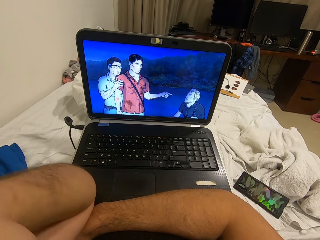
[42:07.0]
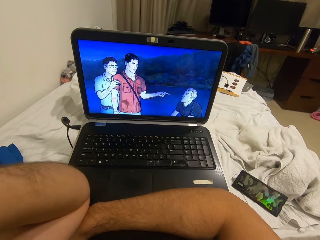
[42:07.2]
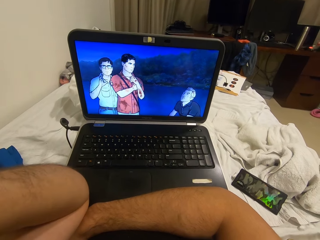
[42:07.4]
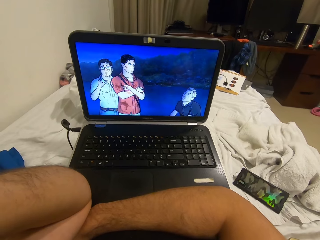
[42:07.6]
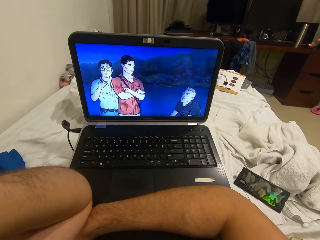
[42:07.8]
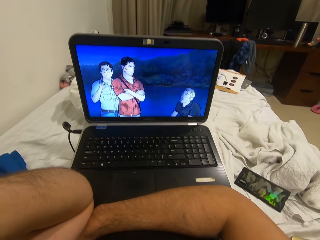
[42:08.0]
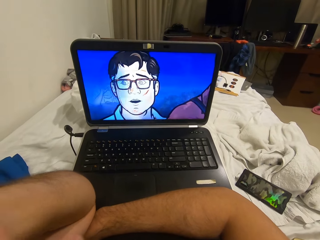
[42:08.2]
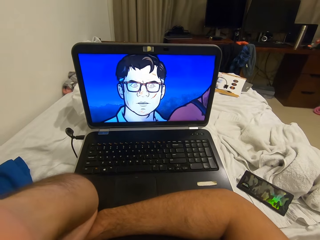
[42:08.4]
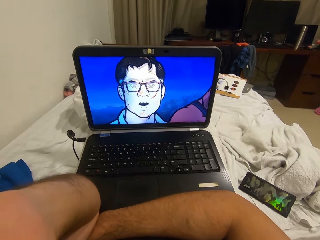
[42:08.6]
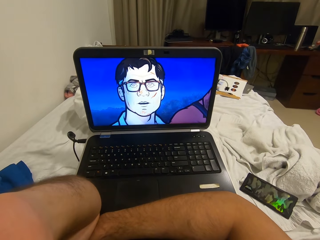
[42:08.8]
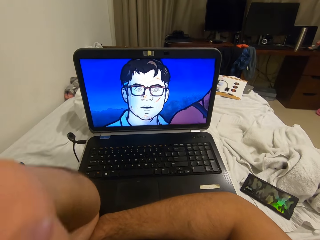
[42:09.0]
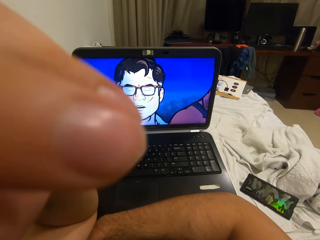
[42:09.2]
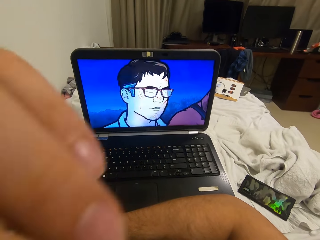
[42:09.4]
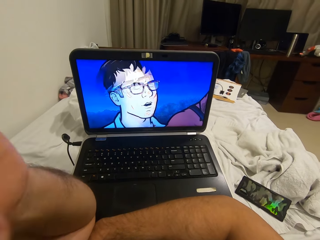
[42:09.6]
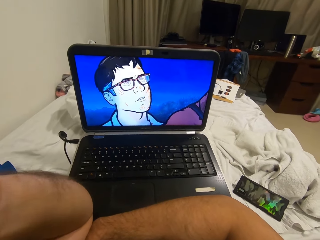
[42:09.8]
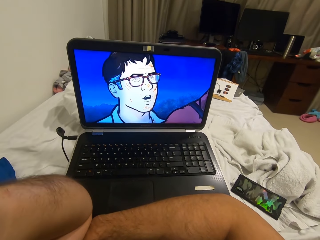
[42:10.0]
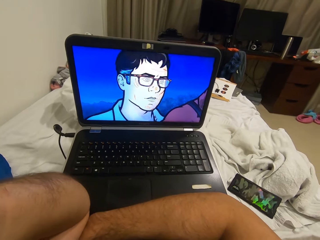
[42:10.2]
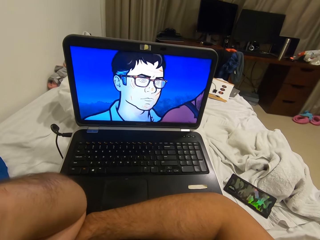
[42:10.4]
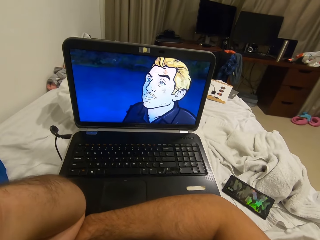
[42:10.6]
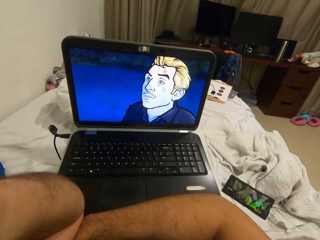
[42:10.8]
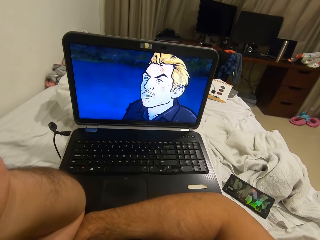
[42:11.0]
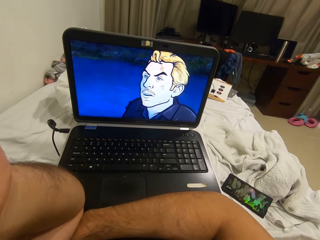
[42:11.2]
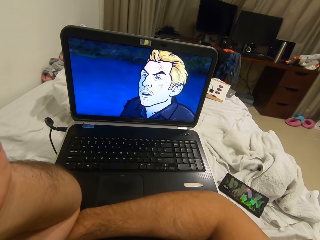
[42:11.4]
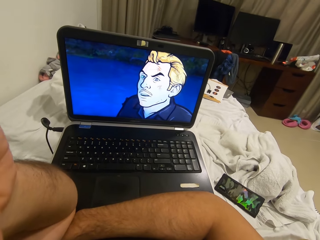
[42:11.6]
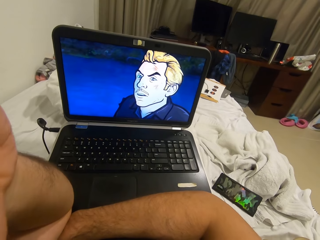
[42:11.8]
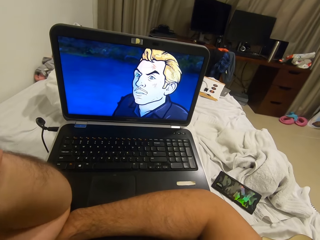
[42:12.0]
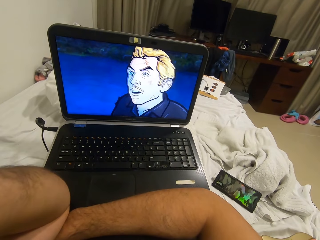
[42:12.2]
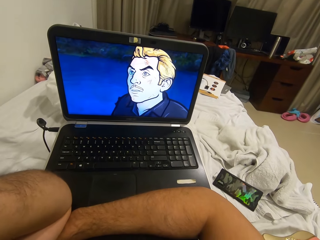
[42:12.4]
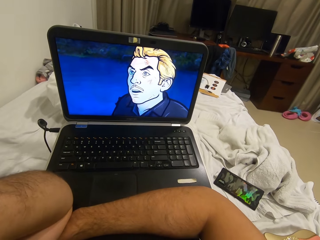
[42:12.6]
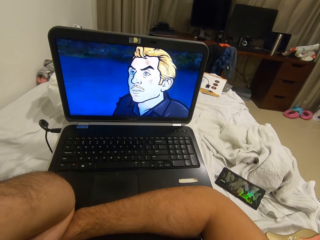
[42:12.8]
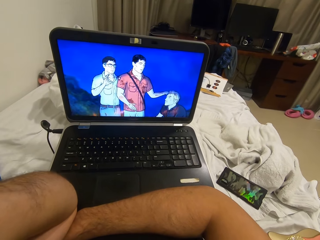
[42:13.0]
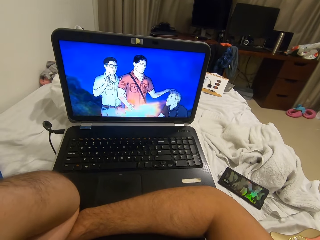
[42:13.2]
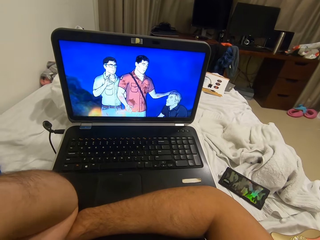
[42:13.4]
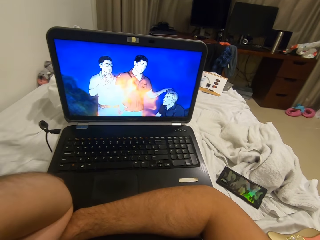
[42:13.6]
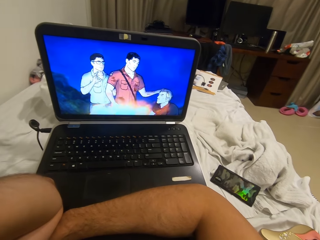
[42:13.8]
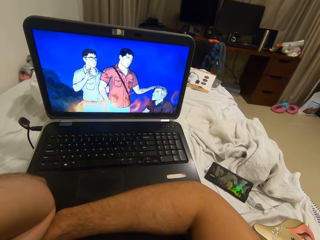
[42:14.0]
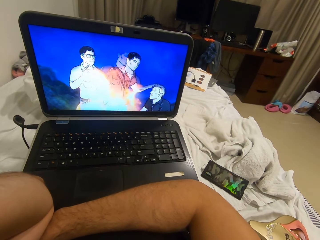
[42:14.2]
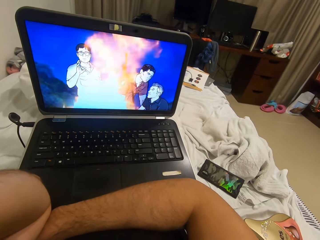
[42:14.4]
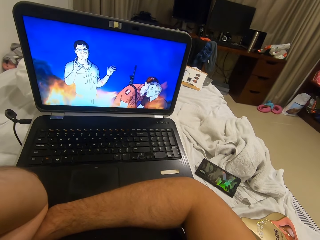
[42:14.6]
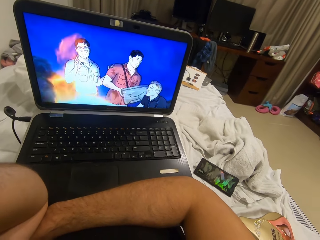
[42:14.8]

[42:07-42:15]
The camera wearer moves his hands.

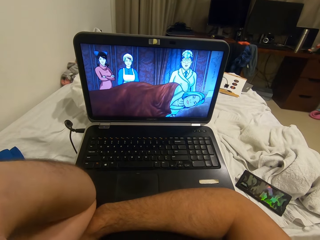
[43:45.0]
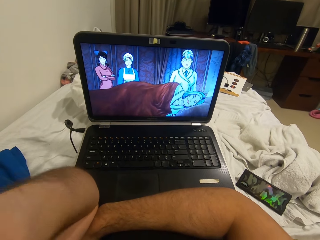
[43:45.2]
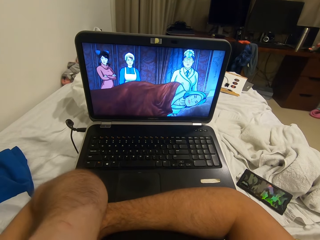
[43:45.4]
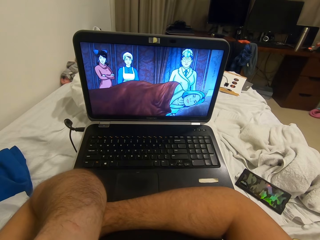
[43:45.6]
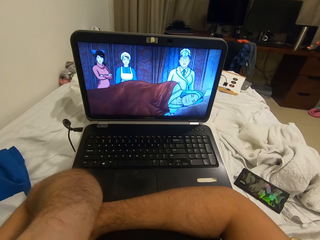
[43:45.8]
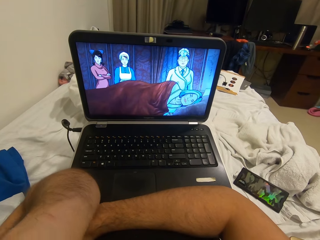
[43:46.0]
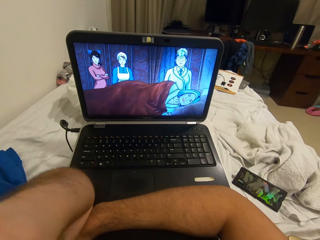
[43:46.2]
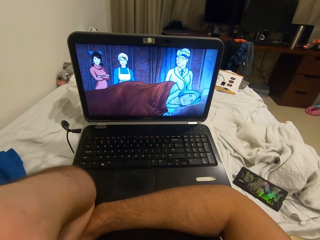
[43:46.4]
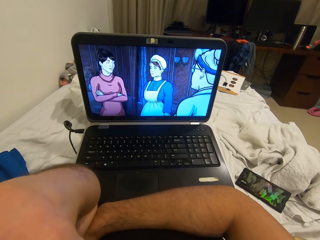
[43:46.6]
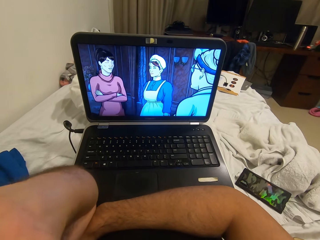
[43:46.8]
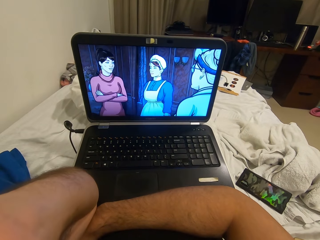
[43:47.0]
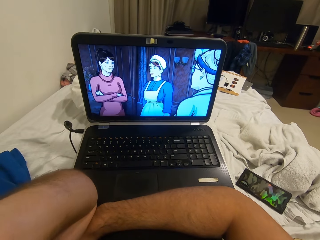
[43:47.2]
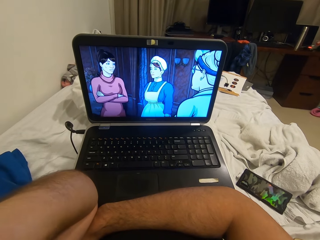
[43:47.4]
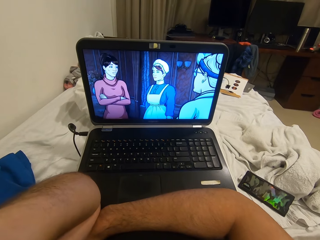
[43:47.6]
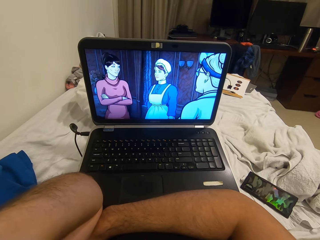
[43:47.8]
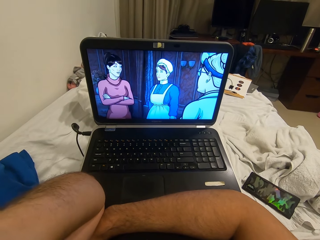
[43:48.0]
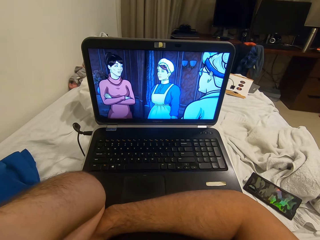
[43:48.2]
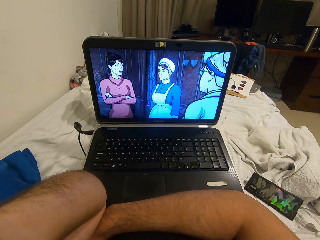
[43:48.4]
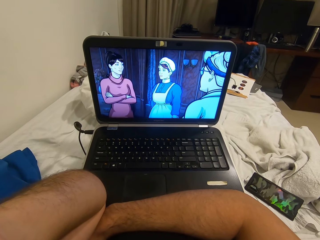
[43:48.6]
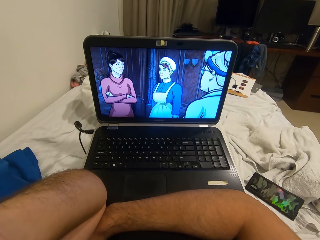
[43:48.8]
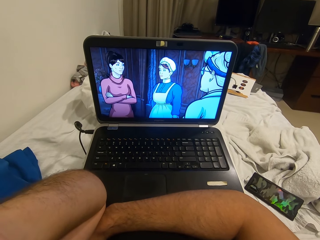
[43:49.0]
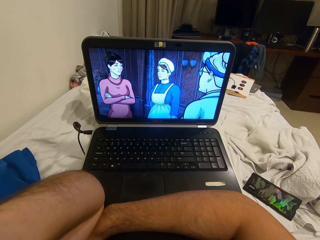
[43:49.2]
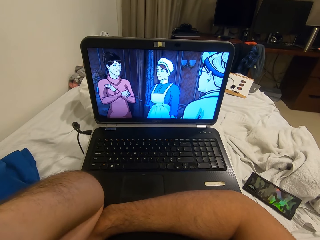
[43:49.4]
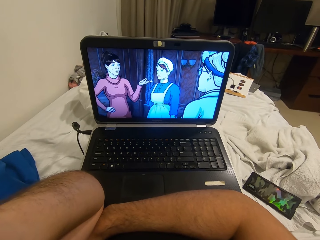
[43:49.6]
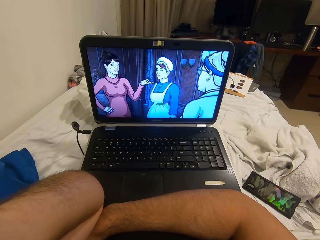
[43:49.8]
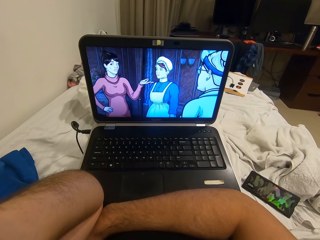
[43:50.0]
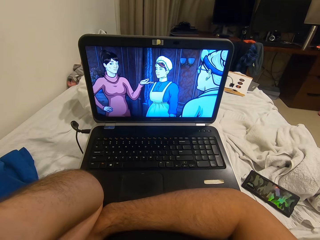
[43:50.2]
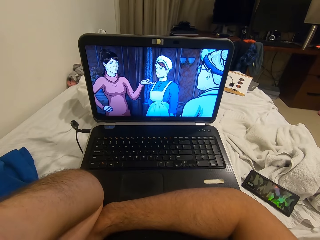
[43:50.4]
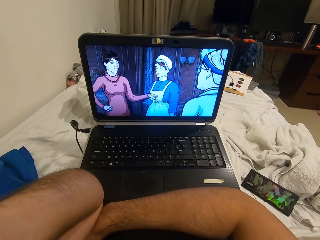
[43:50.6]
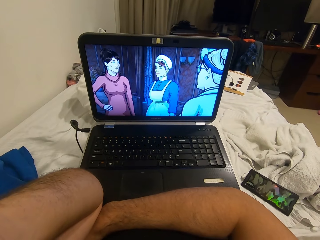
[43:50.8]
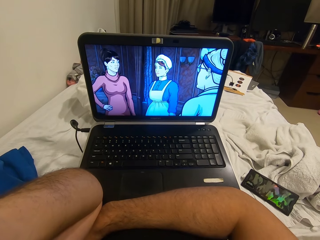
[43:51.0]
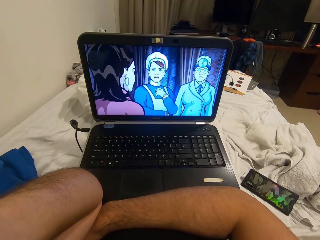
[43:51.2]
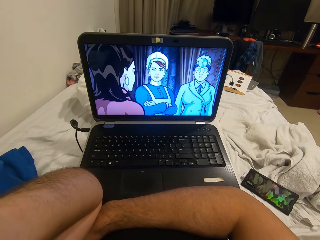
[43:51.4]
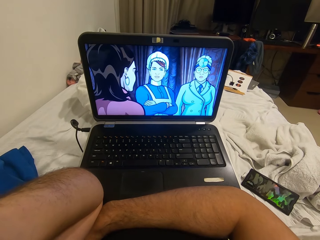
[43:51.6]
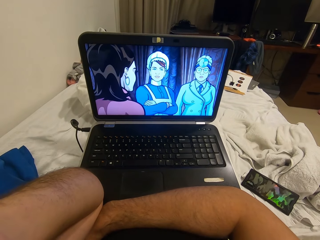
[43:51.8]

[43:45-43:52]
The camera wearer moves his hands.

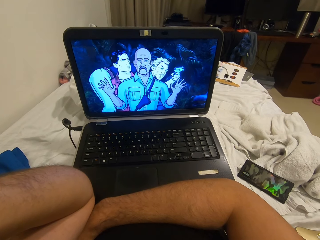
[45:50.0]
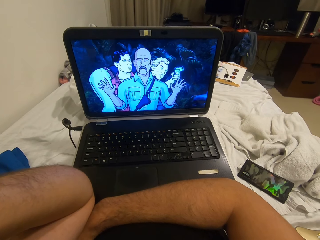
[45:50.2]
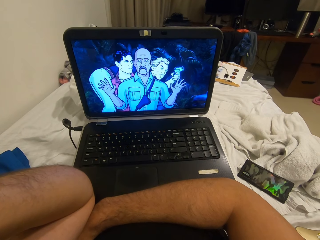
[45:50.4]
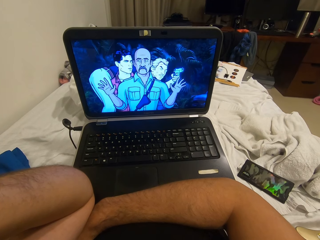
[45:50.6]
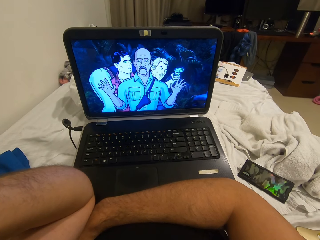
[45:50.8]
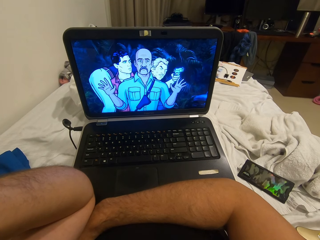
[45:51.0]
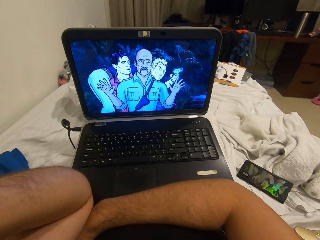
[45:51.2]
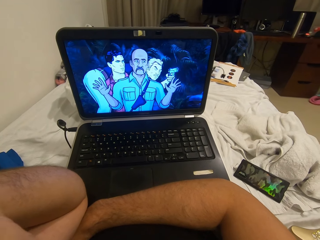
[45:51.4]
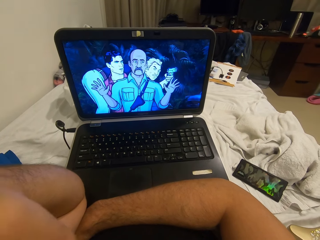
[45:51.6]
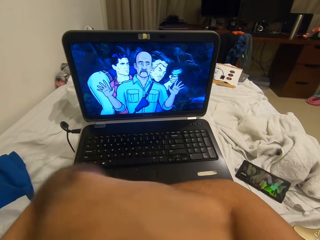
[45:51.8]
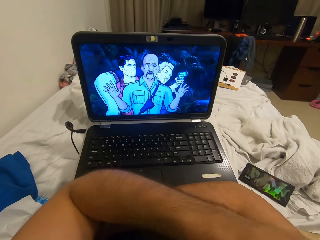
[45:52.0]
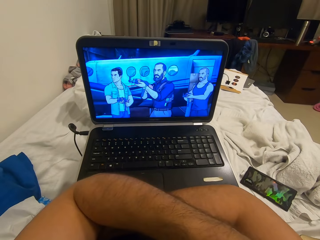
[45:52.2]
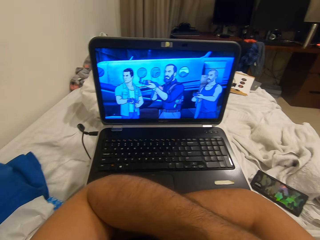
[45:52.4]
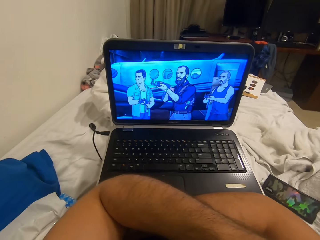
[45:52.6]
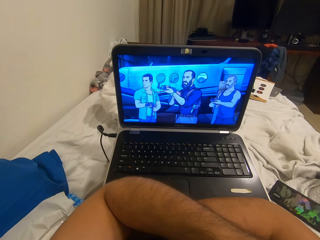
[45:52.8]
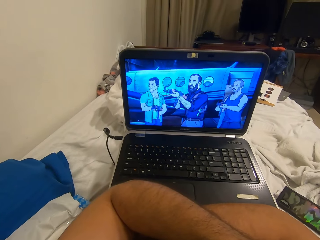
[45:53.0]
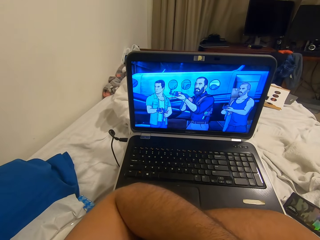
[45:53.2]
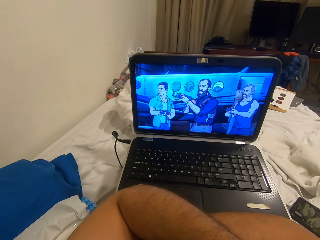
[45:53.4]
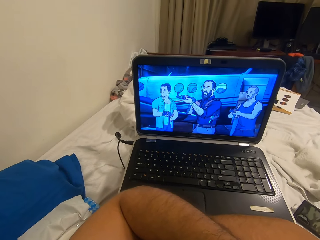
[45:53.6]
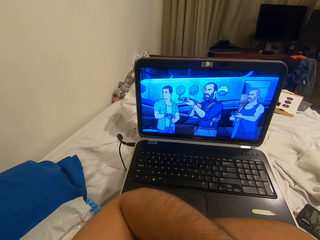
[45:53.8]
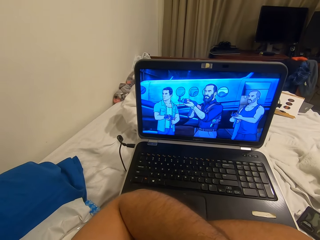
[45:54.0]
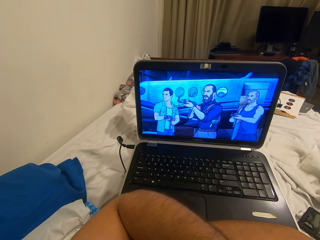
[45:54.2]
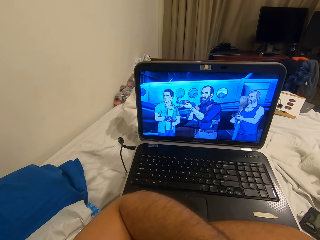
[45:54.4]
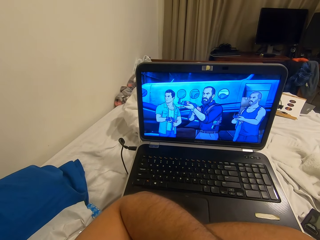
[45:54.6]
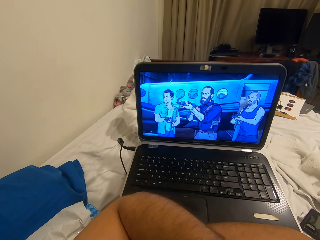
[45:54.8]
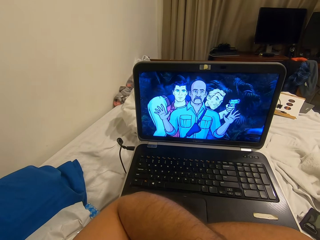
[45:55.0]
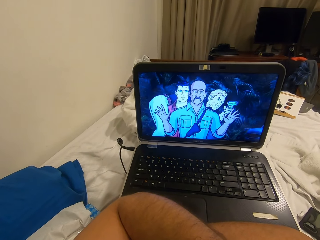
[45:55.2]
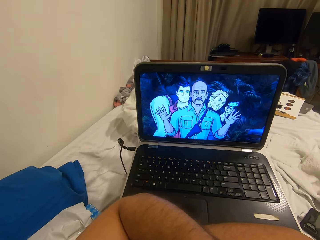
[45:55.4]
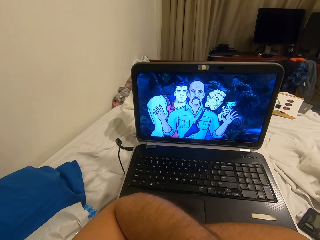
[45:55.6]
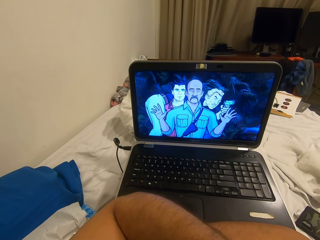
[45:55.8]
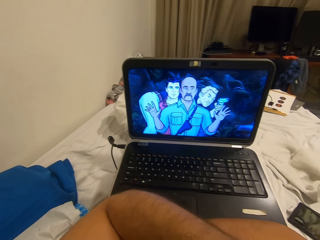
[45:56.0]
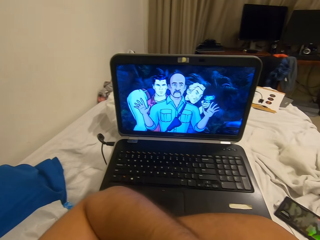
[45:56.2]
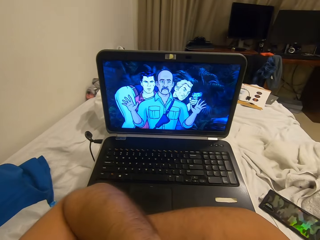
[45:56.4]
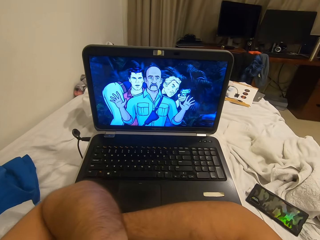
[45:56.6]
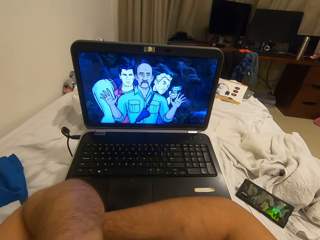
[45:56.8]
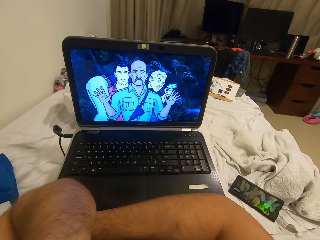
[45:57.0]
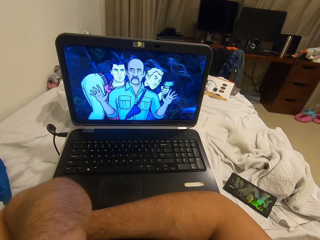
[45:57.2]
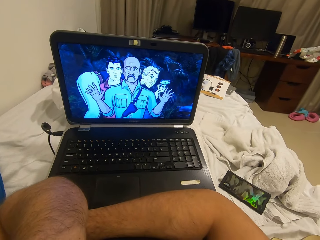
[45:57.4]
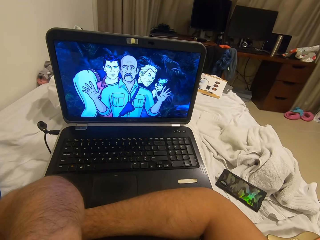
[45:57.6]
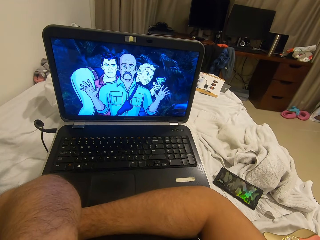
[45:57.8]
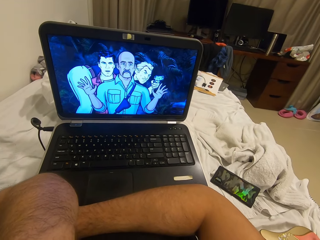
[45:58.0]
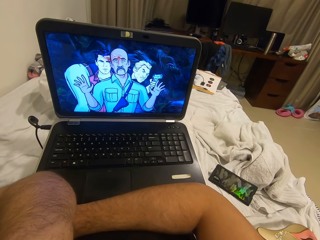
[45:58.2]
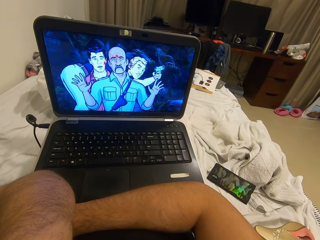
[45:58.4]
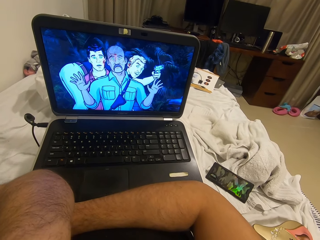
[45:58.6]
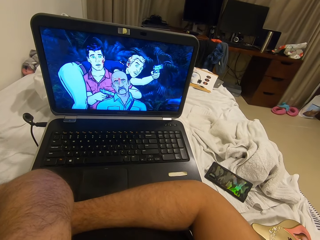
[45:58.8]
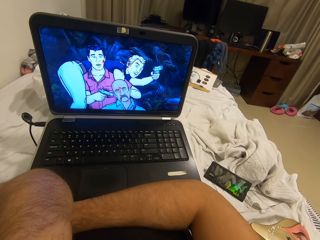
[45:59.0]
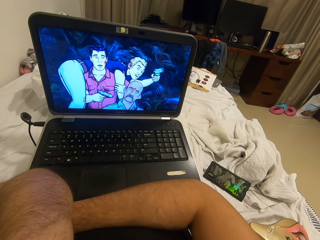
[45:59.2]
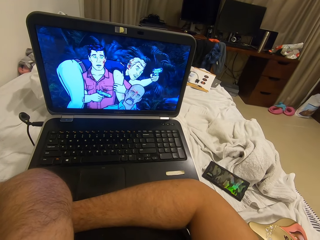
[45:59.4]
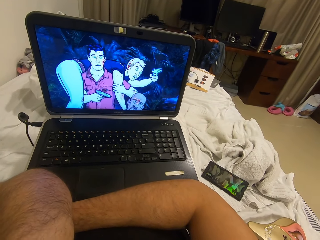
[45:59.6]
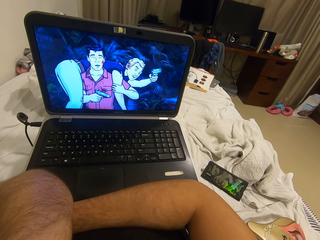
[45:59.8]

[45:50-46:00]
The camera wearer lowers his left hand. He moves his hands. He raises his left hand slightly.
